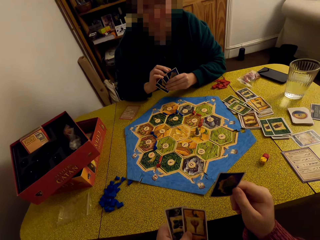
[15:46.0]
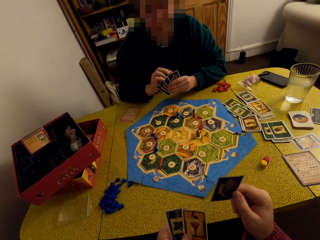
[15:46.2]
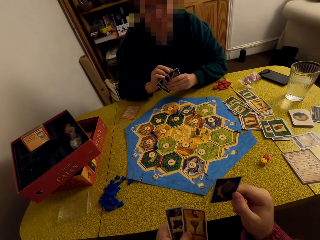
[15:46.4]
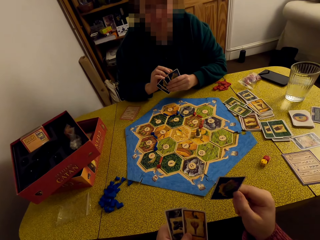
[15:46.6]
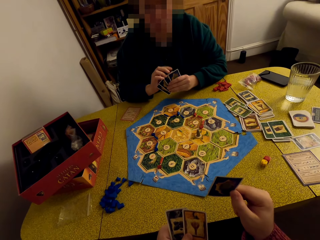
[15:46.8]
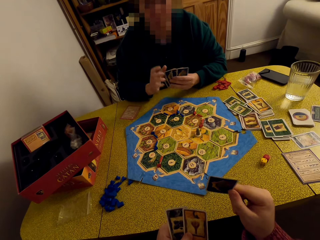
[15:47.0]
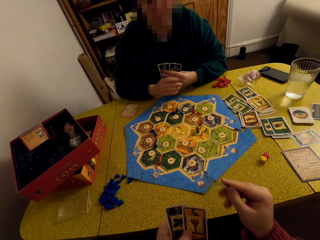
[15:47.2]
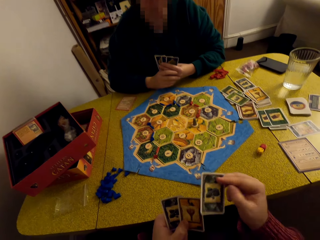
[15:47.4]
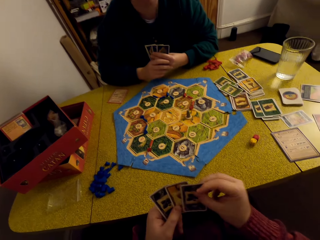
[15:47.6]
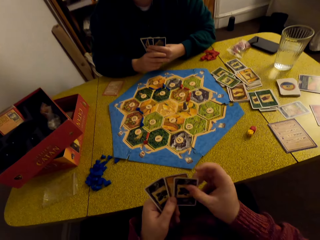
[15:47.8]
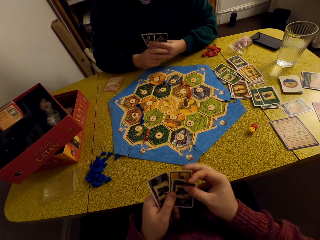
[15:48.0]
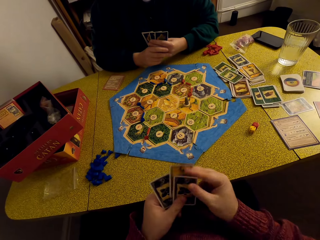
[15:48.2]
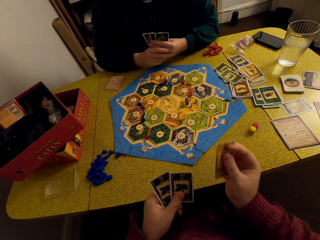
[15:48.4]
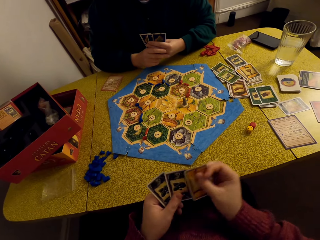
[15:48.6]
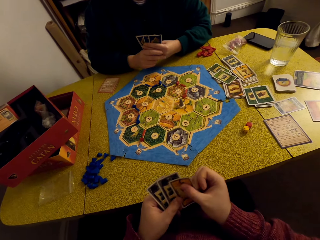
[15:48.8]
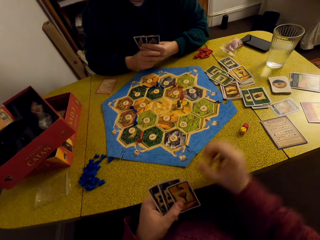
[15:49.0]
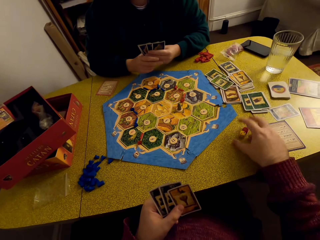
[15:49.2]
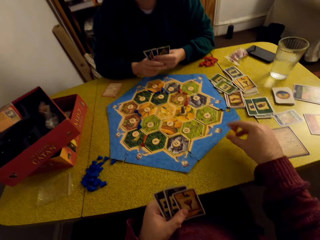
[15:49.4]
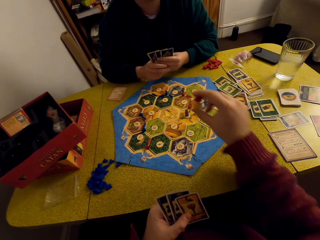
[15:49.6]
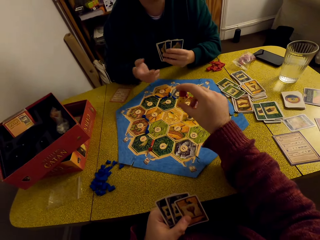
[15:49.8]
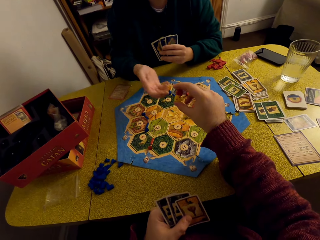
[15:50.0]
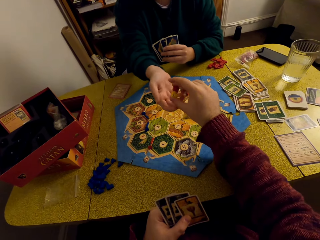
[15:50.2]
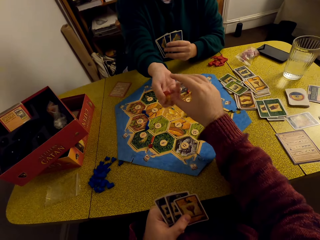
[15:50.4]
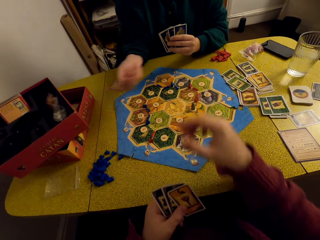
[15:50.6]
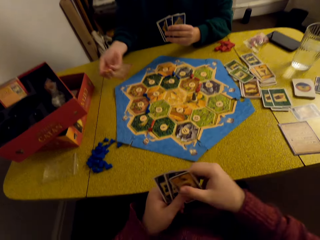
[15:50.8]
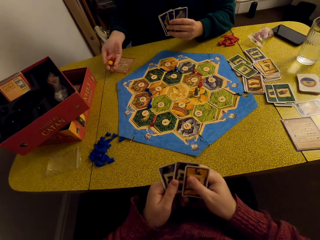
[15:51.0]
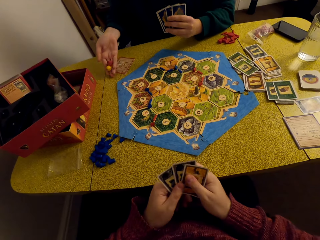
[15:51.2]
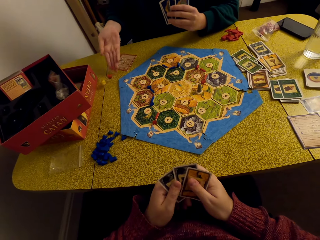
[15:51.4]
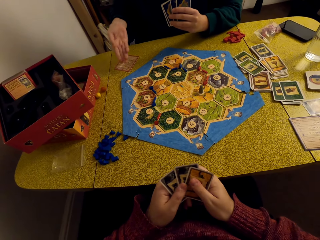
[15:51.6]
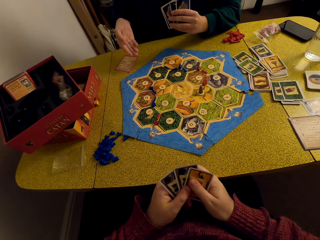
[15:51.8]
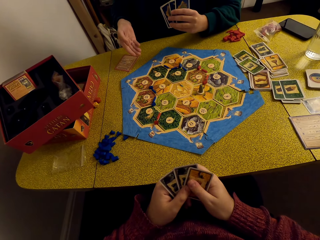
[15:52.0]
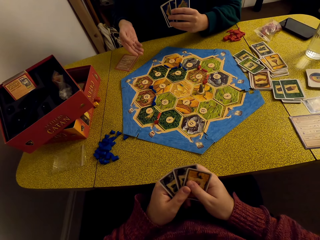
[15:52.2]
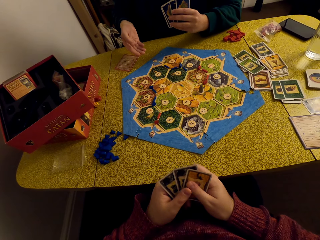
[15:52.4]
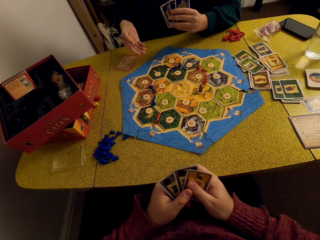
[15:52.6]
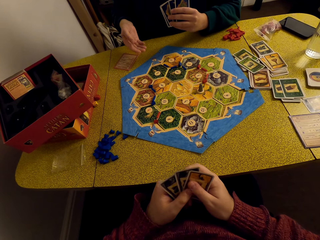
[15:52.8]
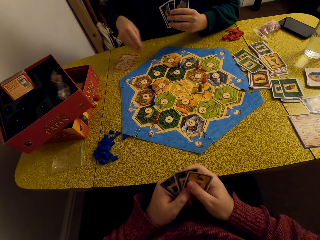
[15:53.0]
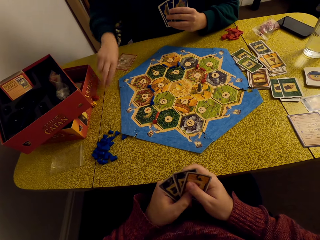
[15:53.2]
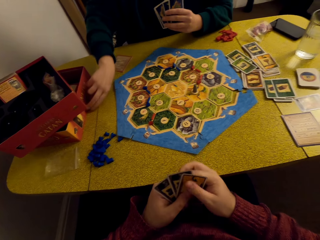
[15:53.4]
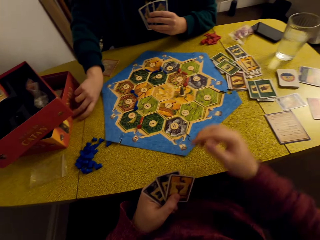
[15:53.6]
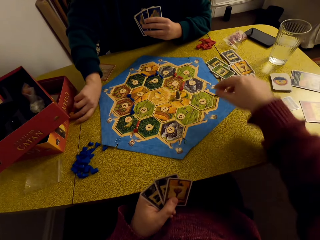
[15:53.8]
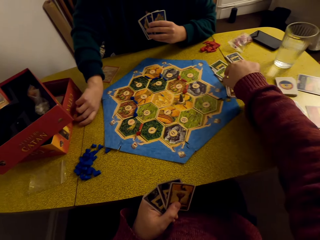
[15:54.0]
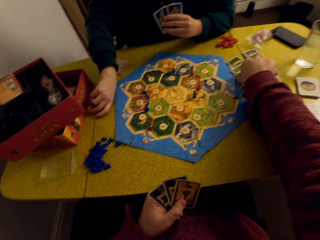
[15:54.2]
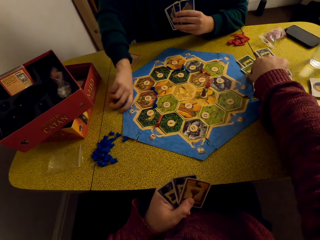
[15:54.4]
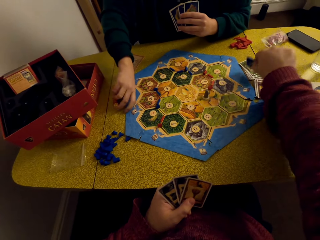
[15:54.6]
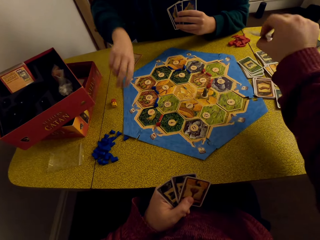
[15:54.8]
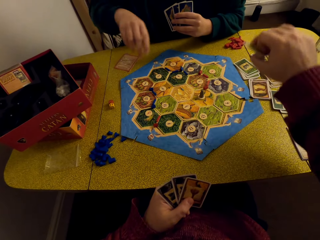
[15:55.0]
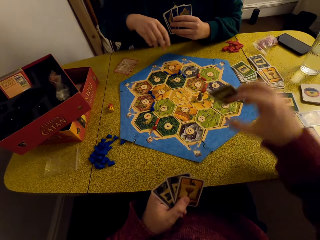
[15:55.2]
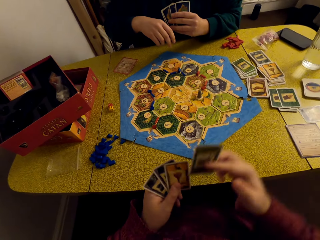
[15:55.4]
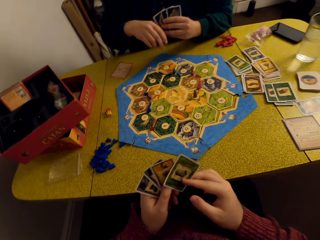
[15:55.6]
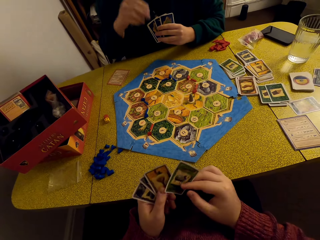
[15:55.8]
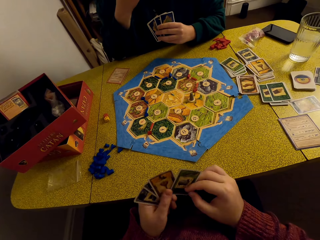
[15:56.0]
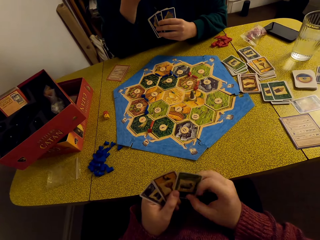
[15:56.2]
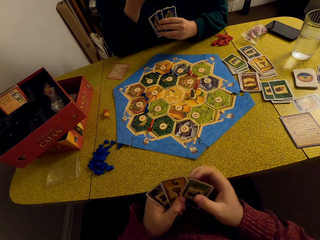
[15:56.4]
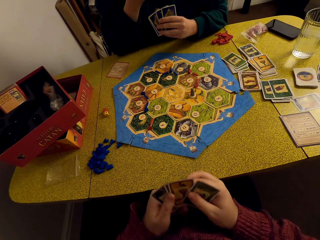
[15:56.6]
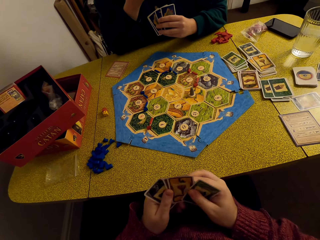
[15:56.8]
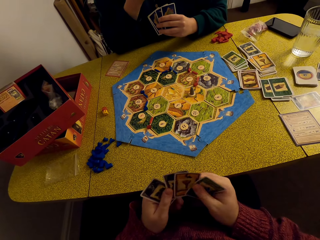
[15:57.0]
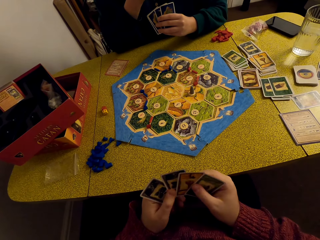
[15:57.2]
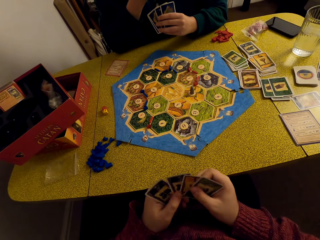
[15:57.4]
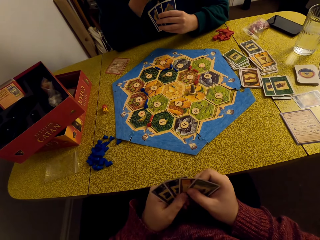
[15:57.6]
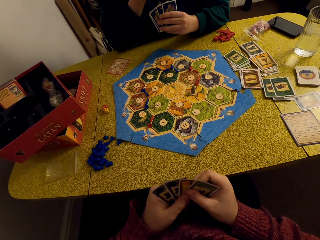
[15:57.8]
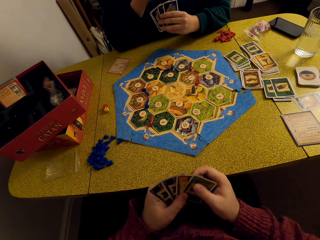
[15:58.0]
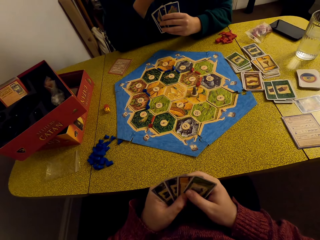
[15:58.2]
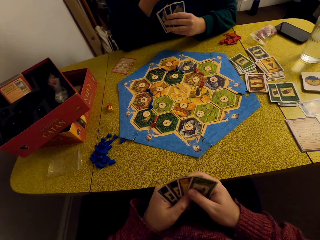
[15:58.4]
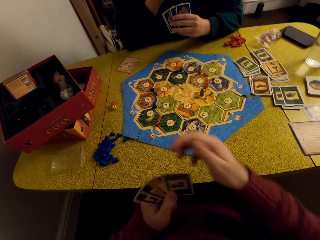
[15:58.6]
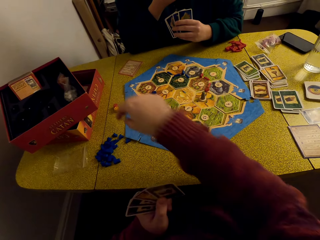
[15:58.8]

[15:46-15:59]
The camera wearer places the card in his deck. They move the card to the front of the deck. They pick up the dice. They hand the dice to a woman. The woman rolls the dice and drops the dice on the table. The camera wearer picks up a card. They move the dice to the board game. They place the card in his deck. They stare at the board game.

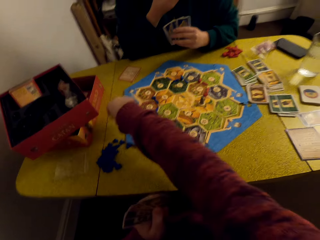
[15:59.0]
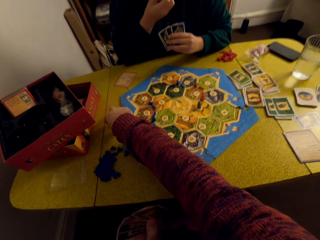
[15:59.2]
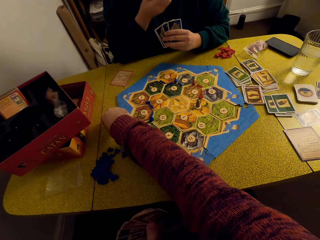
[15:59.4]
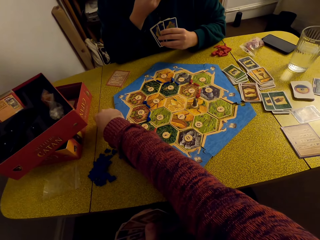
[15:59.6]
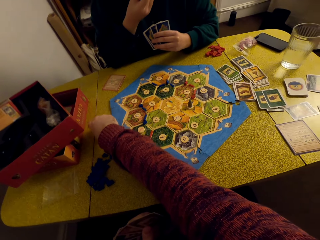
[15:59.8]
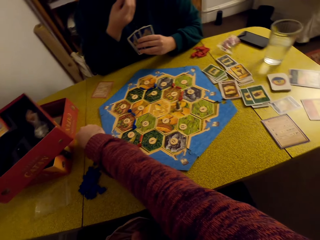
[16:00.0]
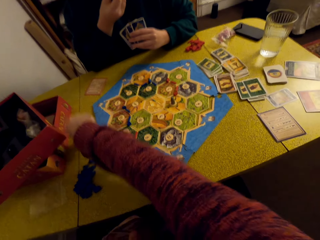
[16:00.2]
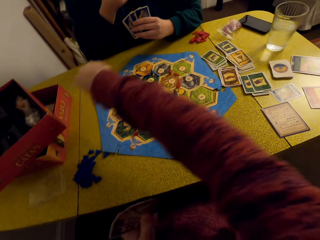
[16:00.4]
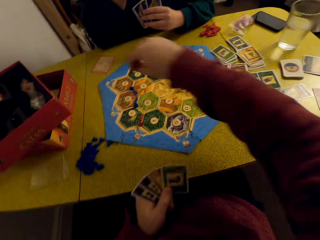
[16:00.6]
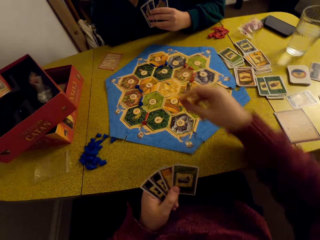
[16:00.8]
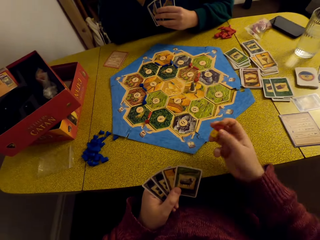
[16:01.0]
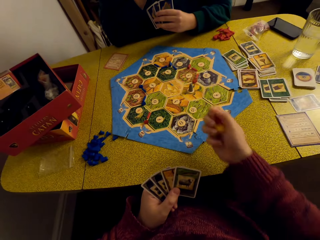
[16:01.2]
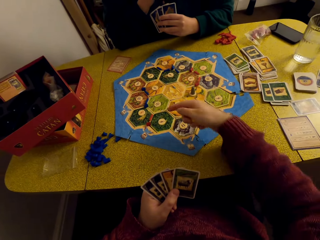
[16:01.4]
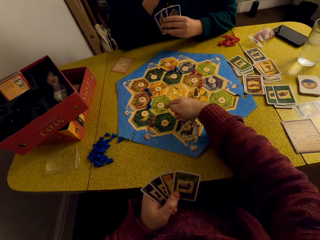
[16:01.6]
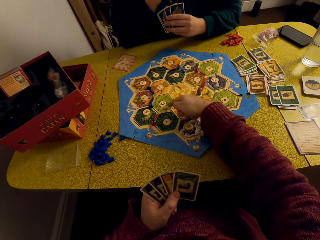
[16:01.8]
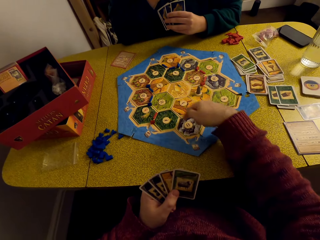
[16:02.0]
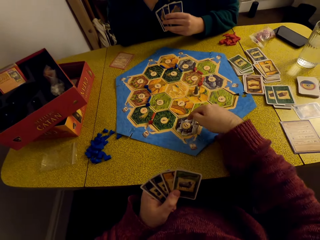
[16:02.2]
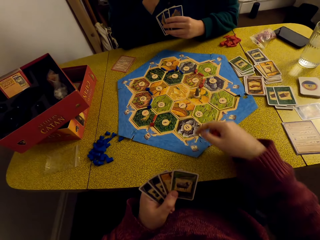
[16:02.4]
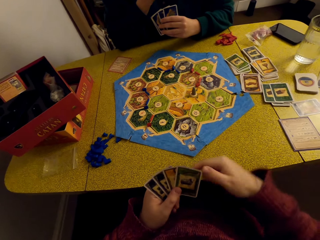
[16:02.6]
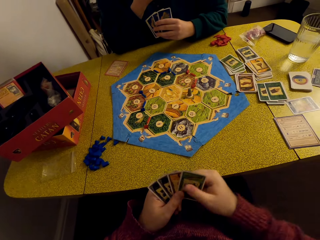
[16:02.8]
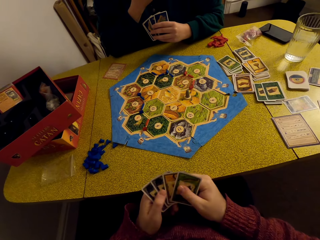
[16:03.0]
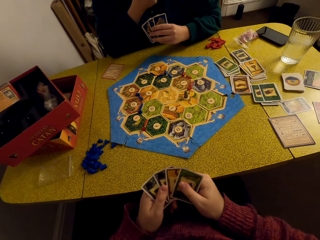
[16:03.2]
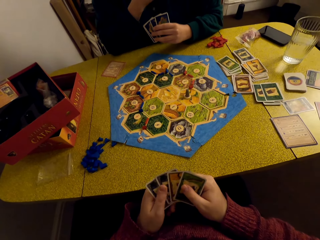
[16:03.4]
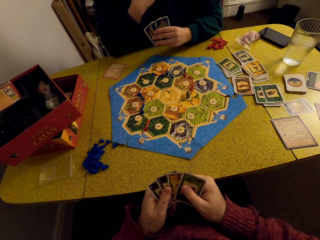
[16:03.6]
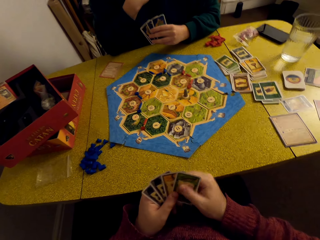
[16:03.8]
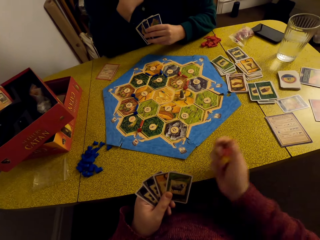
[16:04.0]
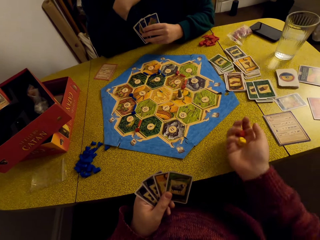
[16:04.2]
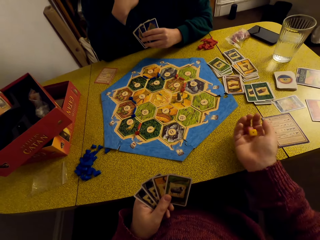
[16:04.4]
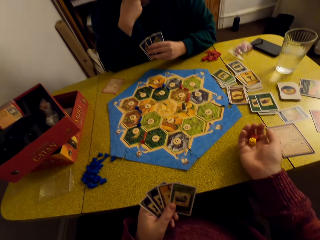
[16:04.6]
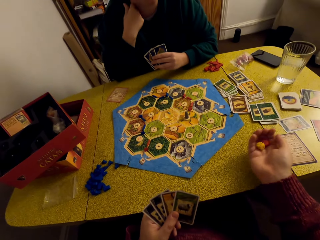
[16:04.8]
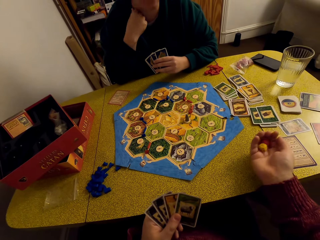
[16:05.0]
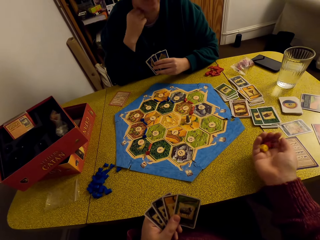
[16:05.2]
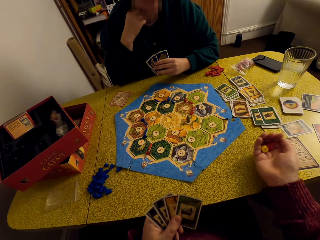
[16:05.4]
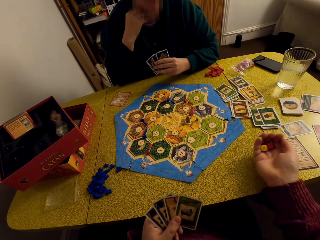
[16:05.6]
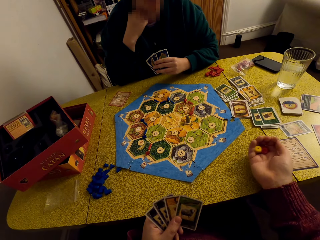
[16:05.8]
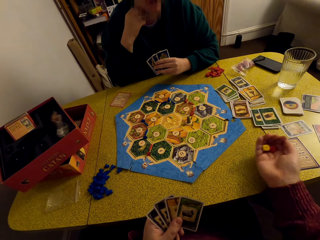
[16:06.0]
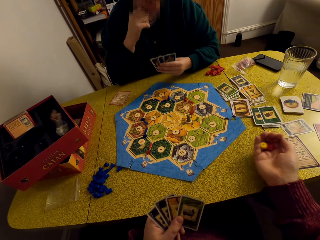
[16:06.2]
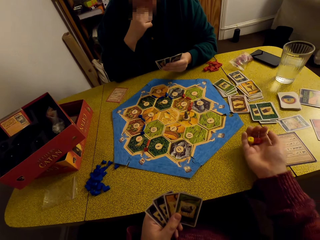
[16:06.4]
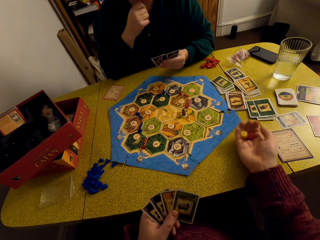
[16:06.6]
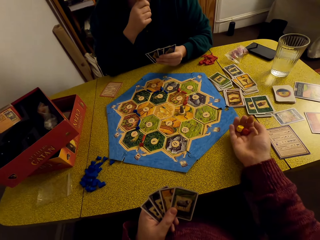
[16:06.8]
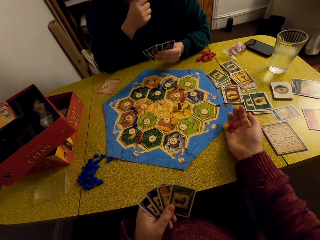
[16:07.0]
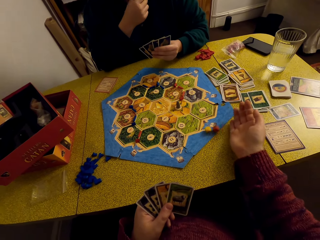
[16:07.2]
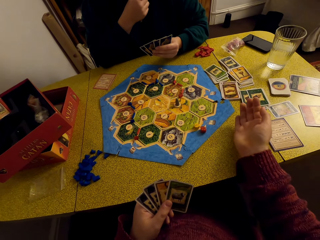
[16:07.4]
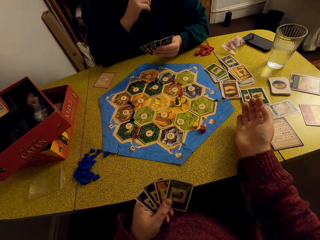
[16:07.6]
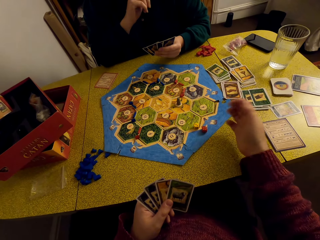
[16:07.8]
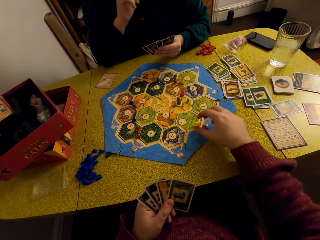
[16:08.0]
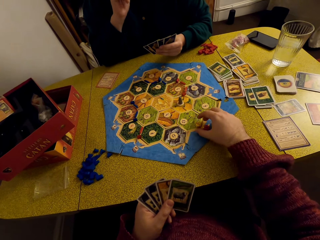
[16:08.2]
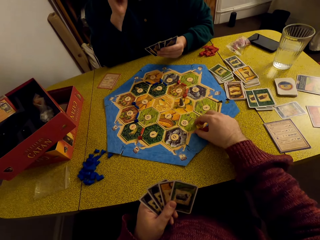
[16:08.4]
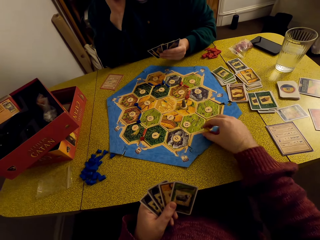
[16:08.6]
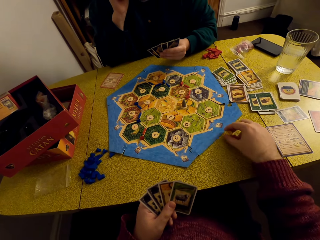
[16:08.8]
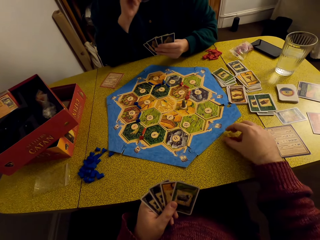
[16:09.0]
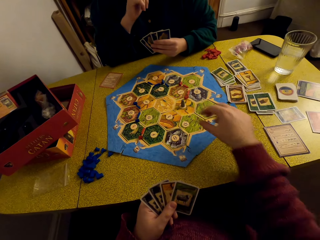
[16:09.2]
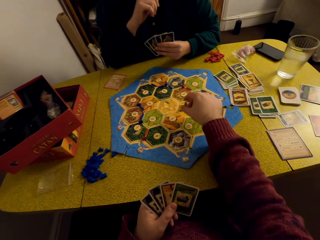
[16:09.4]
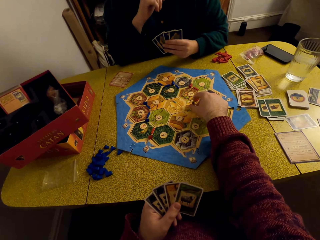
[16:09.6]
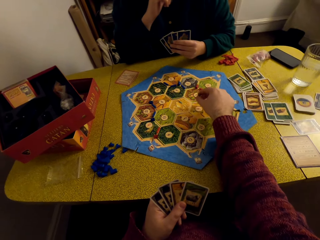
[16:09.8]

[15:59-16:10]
The camera wearer picks up the dice. A woman talks to the camera wearer. The camera wearer rolls the dice. They drop the dice on the table. They move the dice to the table.
